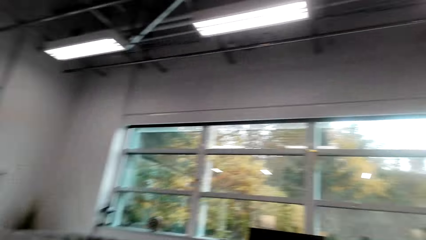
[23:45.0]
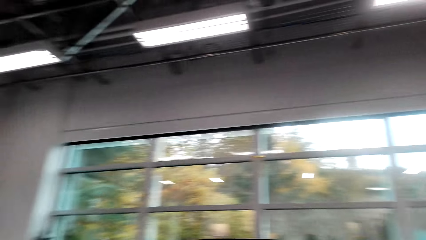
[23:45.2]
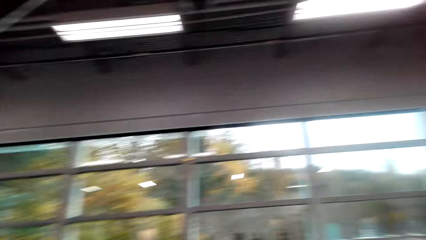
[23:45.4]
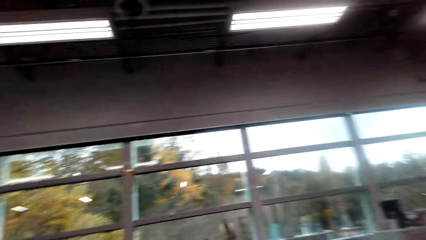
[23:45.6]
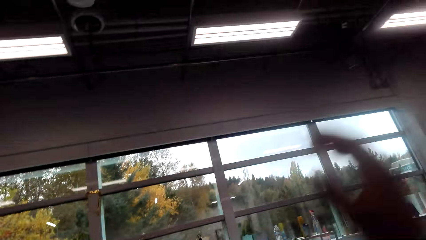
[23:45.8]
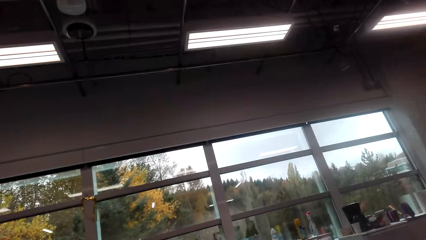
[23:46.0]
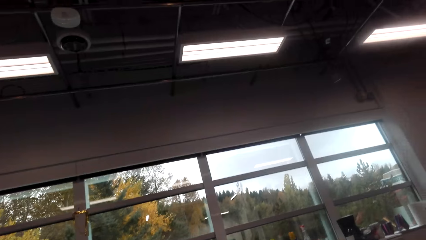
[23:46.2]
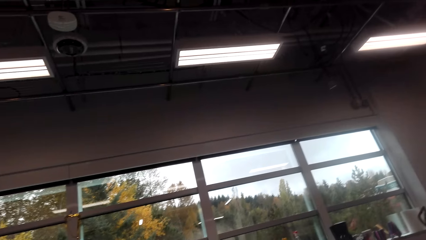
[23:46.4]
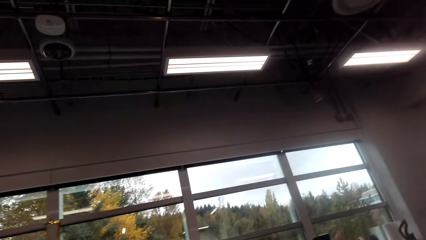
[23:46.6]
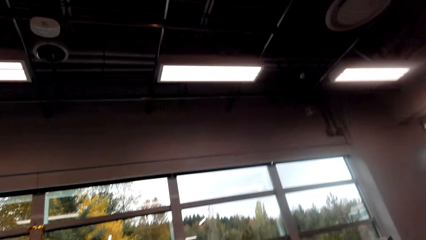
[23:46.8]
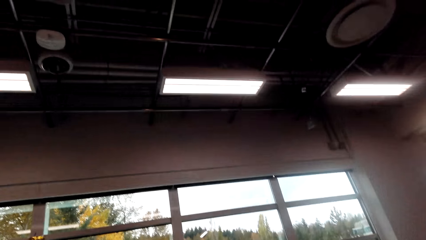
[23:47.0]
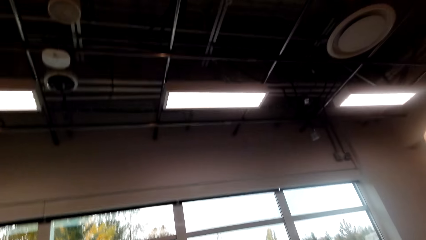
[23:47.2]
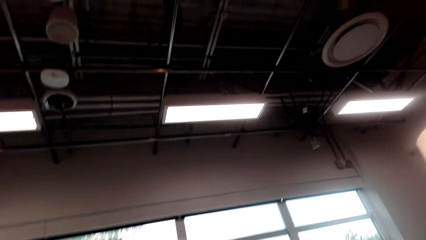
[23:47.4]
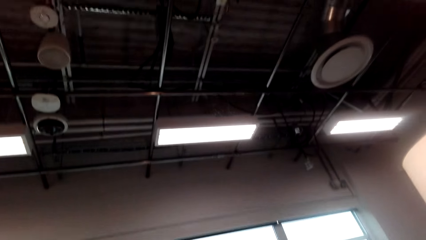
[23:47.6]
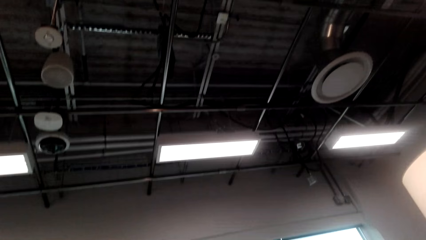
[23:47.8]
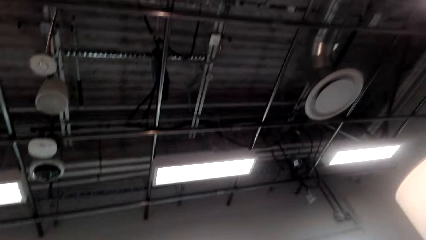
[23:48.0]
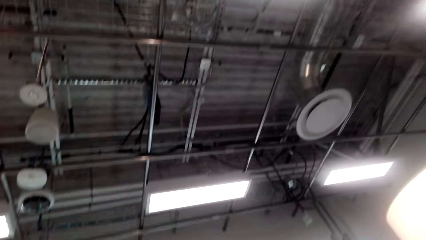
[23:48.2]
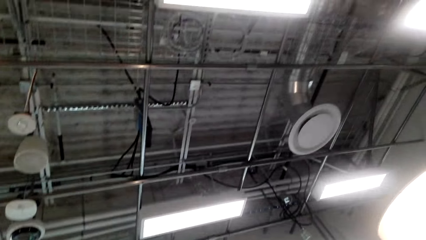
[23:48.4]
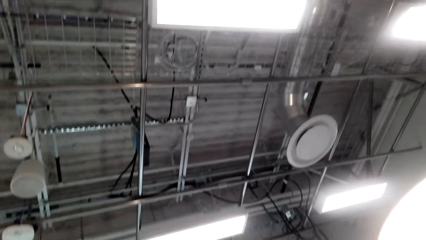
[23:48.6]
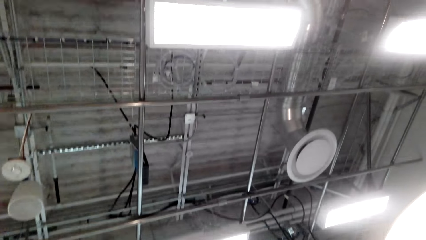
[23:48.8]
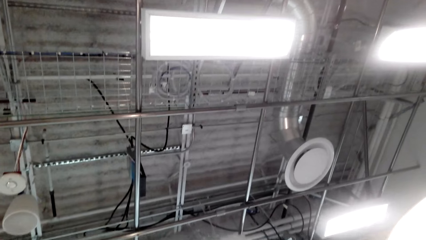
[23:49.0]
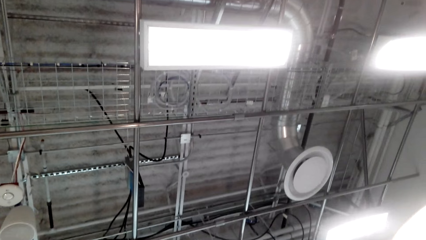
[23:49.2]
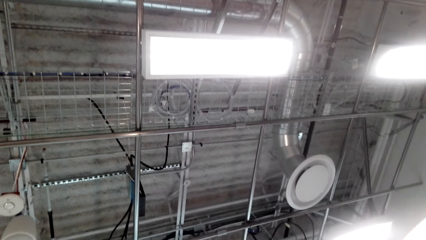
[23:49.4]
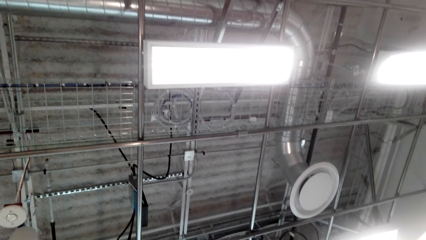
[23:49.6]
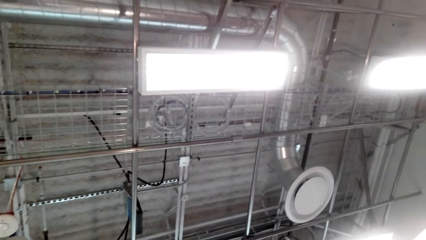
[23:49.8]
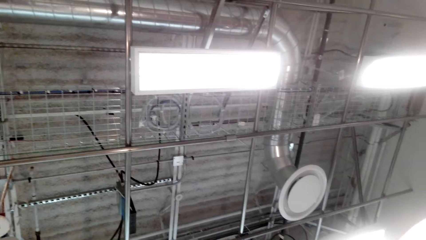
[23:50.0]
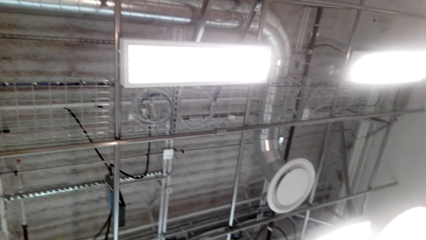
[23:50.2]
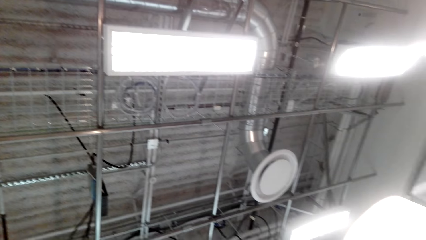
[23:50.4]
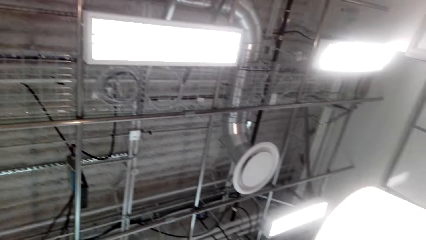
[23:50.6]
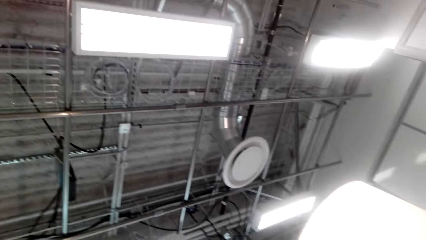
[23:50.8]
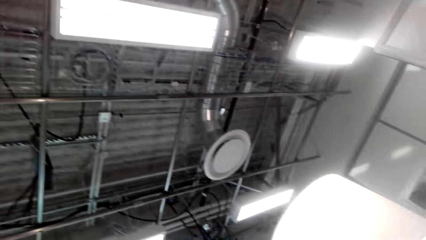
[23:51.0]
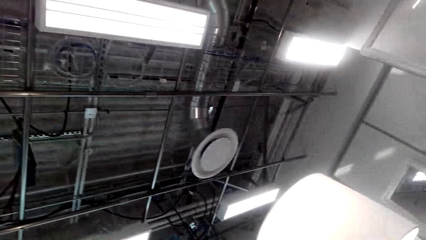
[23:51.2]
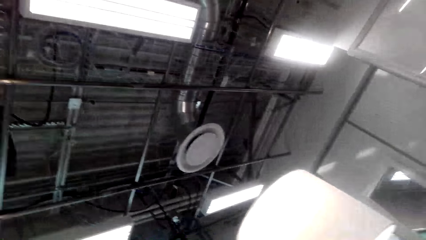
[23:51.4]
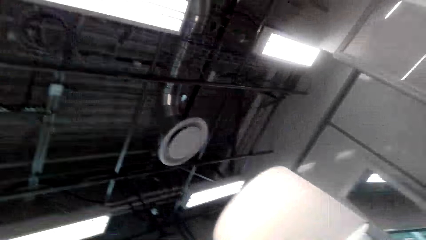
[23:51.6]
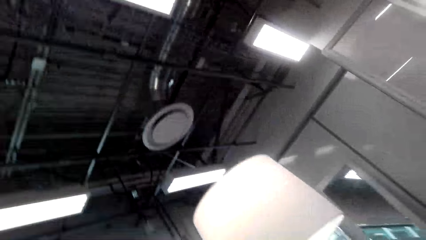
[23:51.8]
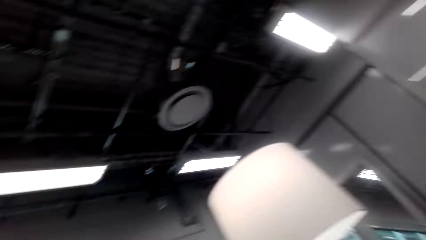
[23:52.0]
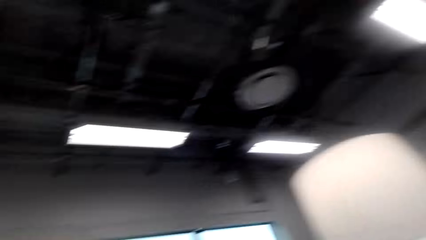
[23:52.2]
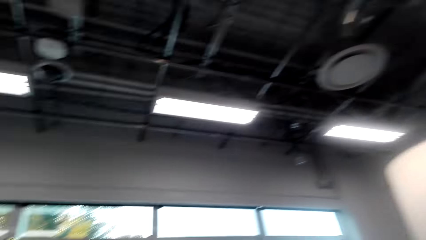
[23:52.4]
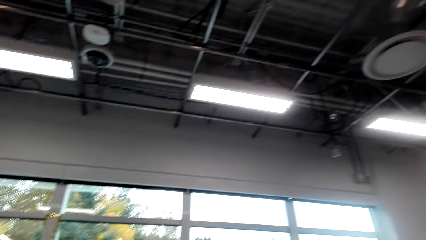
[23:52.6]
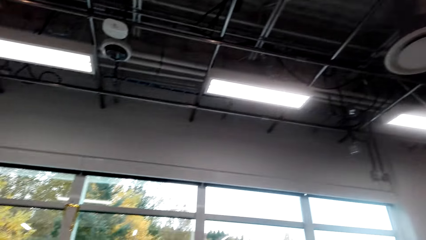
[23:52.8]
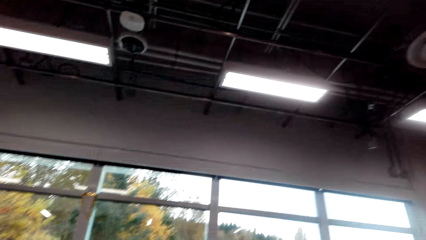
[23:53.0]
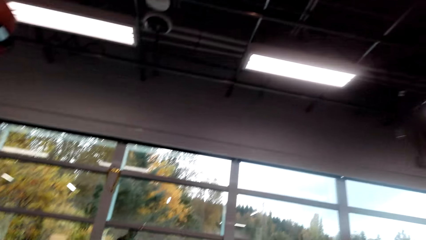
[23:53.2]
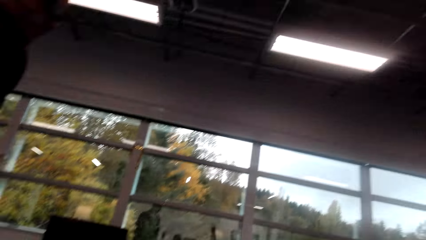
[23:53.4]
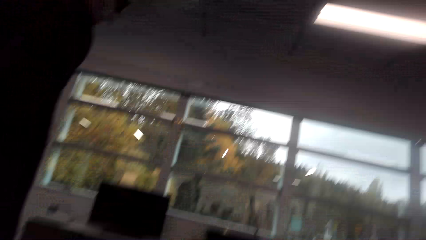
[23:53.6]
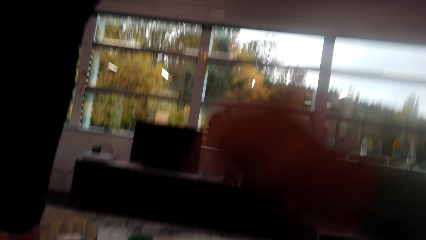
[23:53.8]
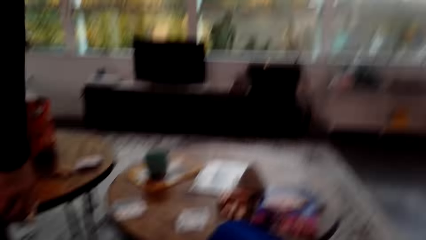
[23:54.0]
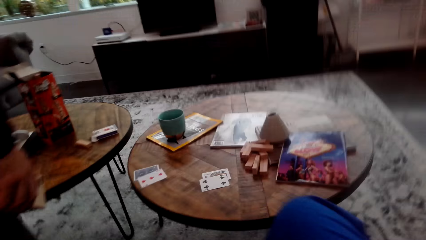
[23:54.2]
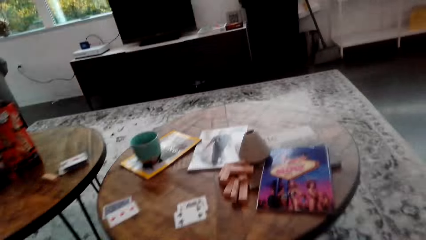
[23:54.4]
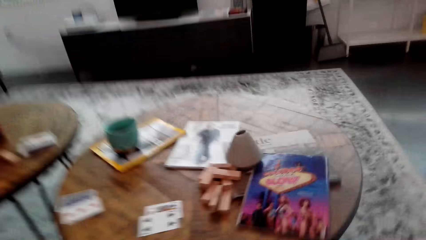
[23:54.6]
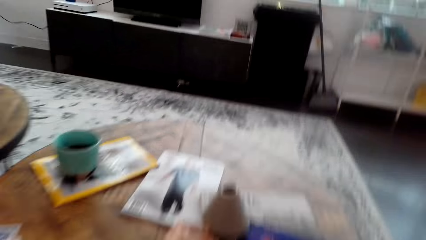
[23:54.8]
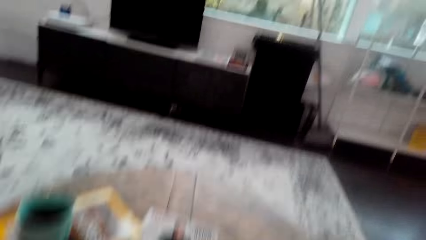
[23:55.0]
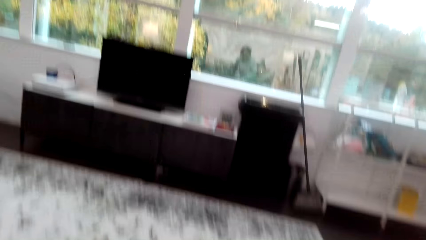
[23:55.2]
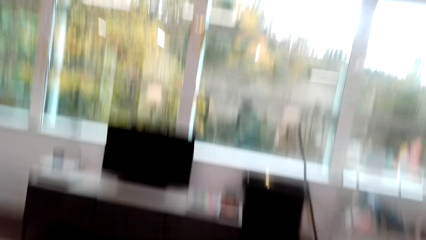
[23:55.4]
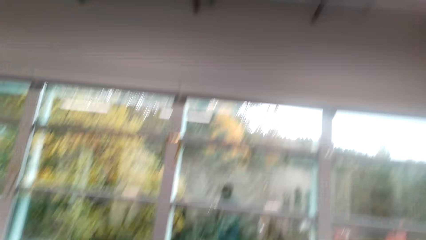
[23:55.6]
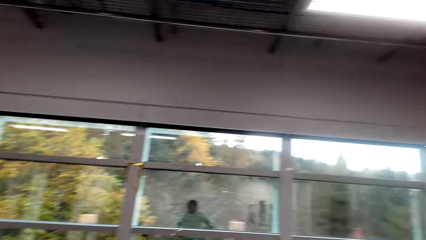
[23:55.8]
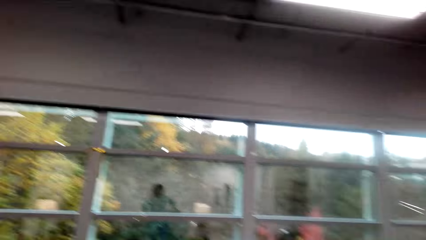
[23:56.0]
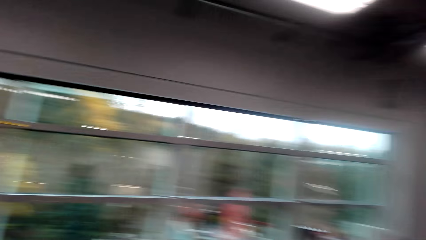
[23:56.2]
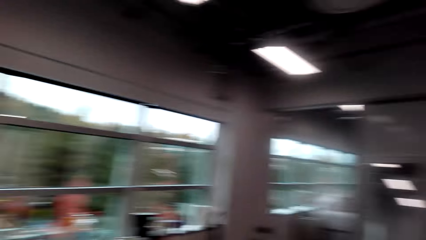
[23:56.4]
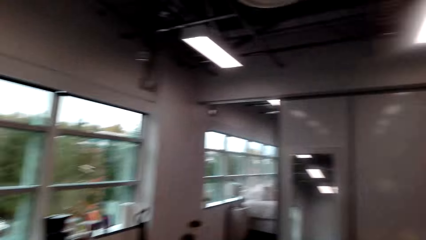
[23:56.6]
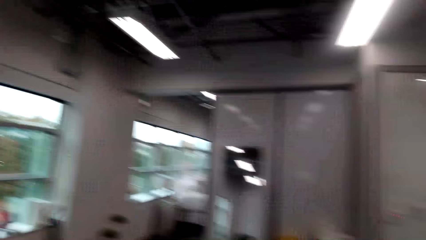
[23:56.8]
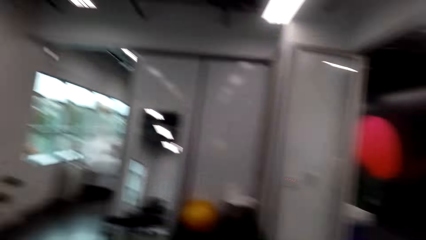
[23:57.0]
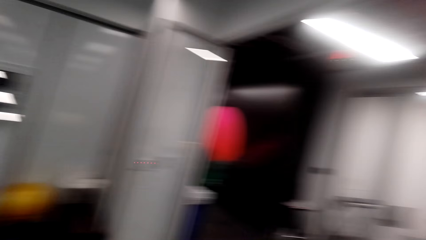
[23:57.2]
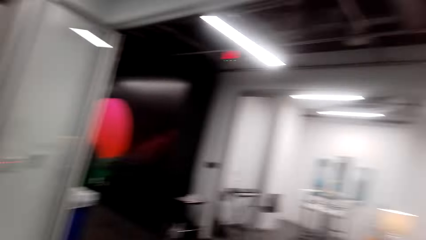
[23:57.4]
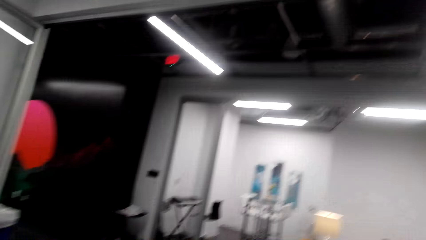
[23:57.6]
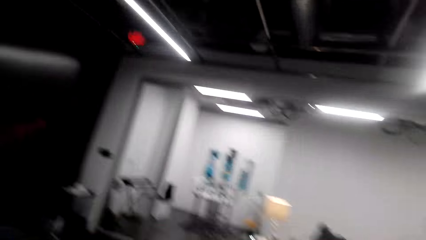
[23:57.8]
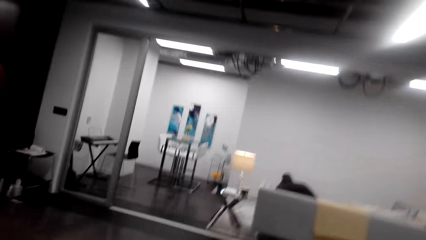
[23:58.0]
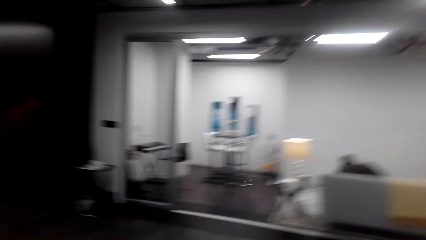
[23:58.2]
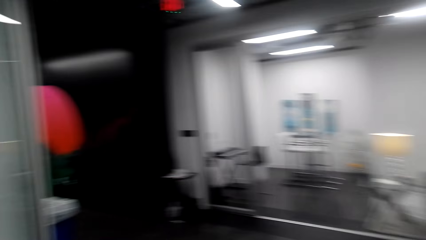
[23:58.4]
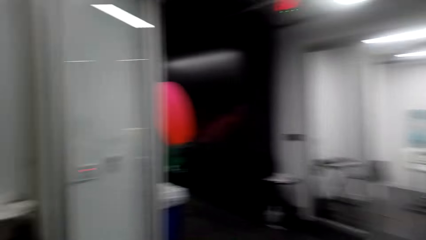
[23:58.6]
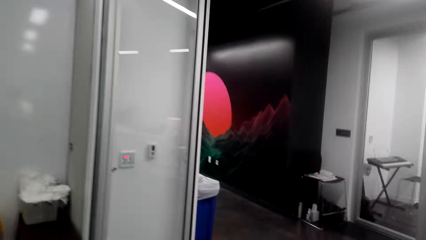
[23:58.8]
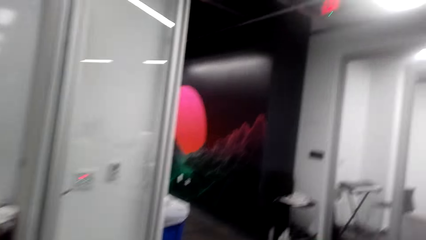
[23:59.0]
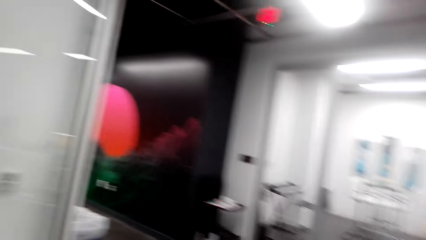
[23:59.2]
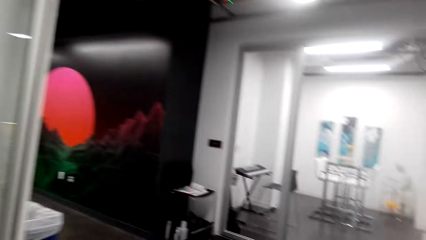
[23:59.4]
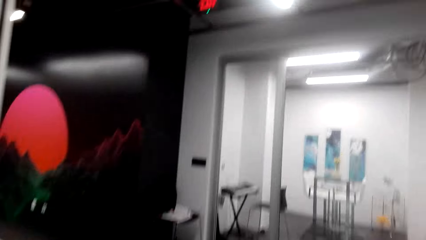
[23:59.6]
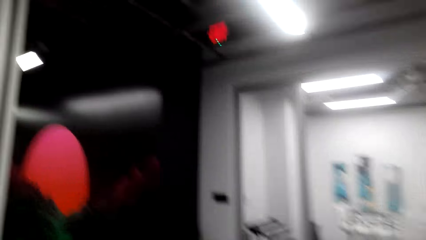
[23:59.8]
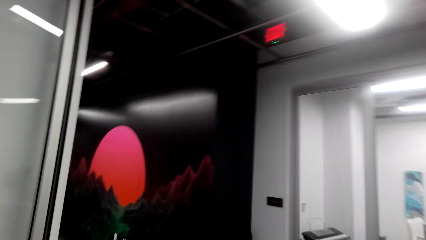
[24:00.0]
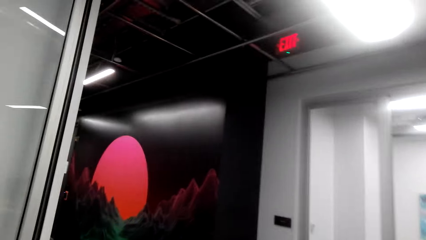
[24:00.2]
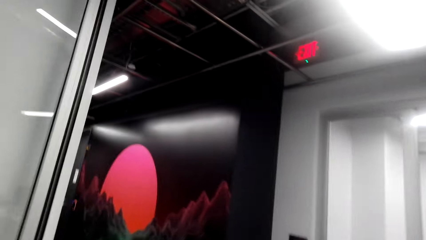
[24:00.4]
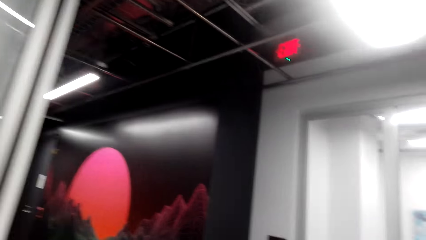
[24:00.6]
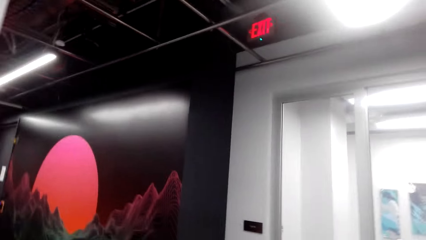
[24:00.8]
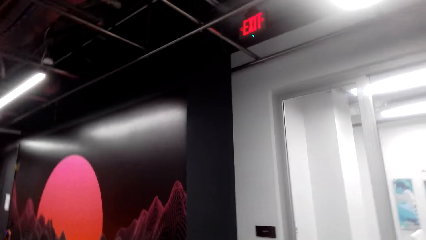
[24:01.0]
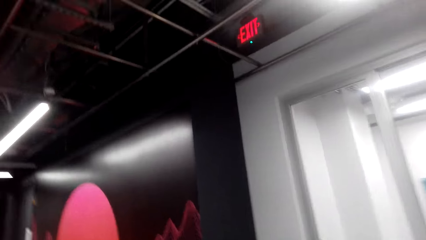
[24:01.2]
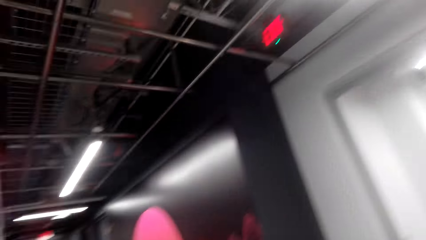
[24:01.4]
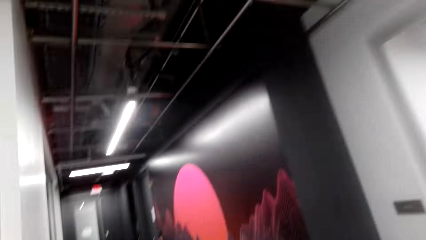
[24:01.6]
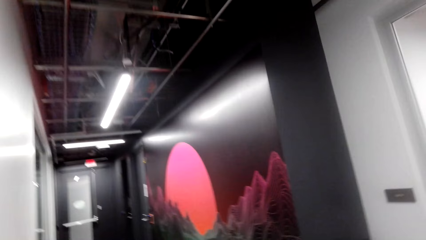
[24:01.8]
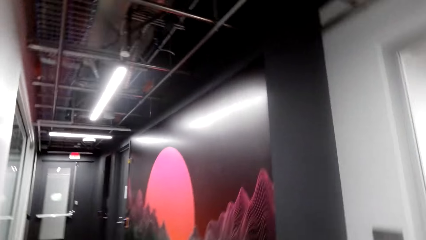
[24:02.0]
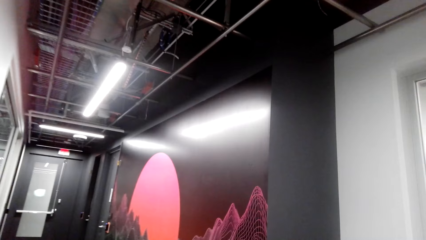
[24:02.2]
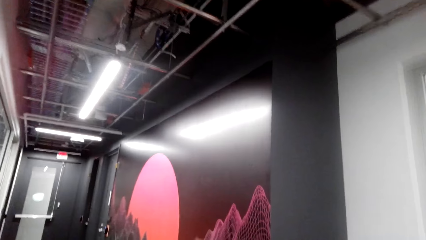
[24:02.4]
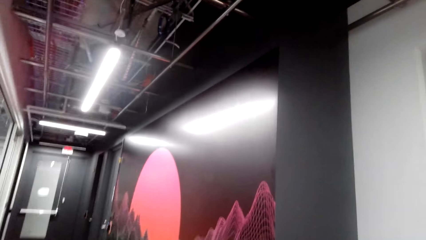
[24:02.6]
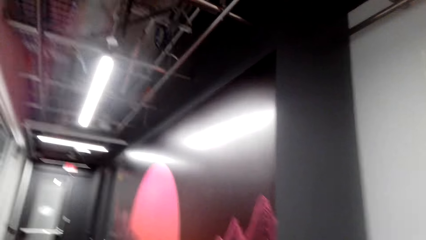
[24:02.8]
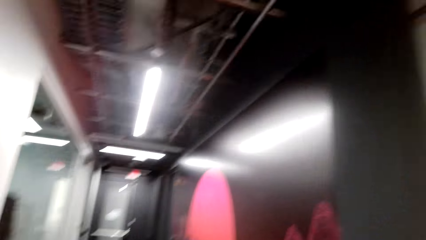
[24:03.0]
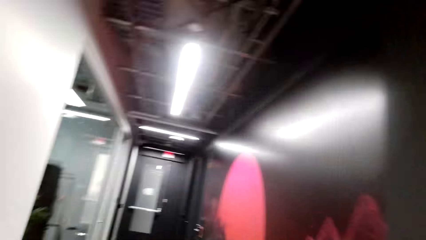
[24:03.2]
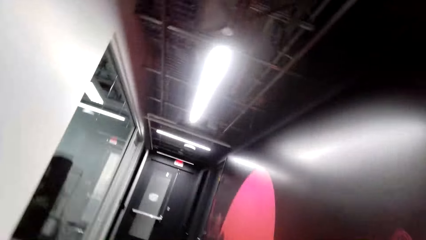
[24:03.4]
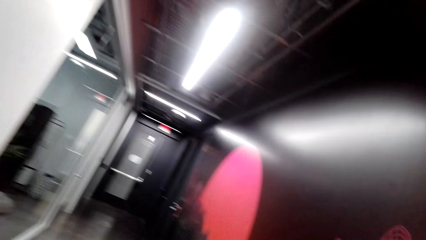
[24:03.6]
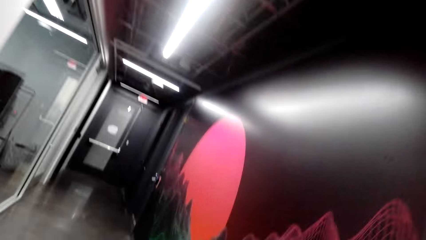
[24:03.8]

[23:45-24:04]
The camera wearer looks around. They look around. They walk around the room.
